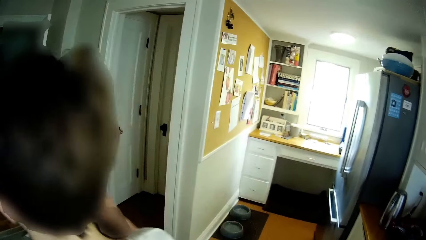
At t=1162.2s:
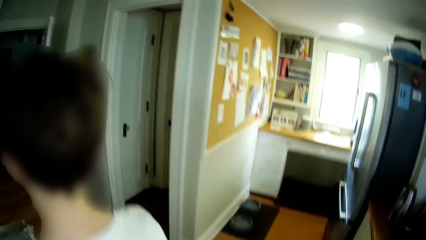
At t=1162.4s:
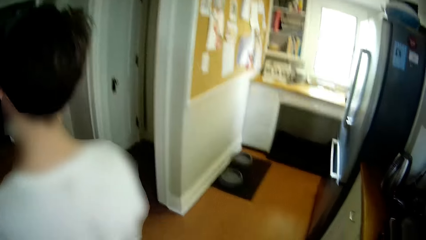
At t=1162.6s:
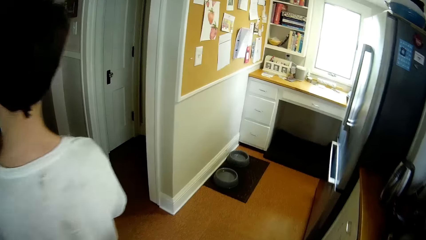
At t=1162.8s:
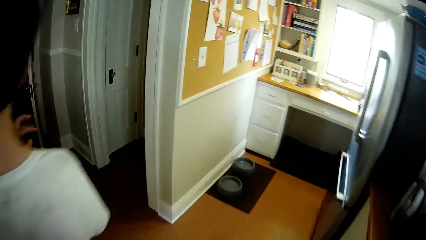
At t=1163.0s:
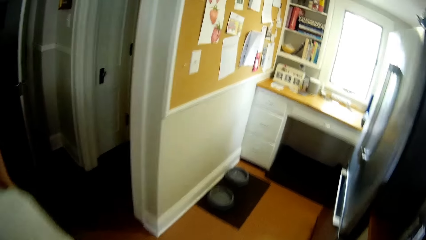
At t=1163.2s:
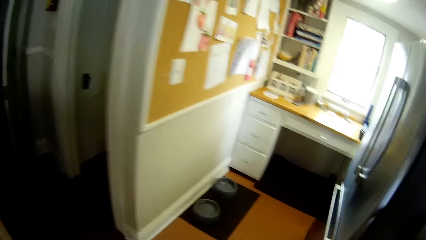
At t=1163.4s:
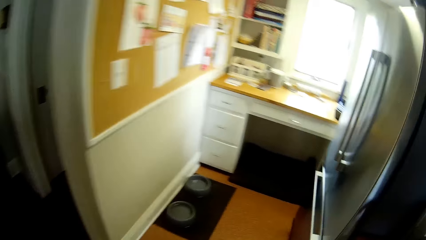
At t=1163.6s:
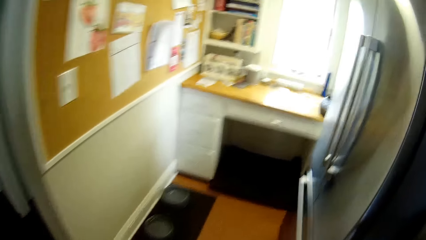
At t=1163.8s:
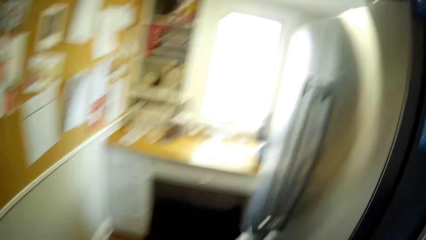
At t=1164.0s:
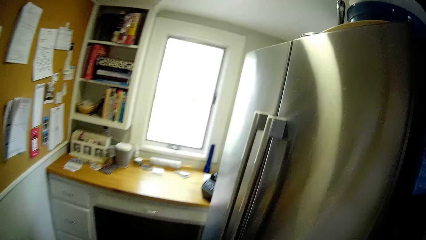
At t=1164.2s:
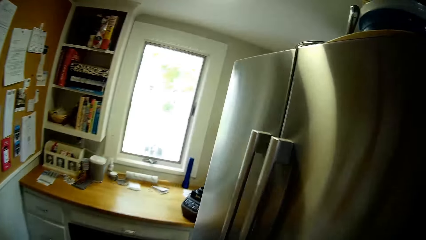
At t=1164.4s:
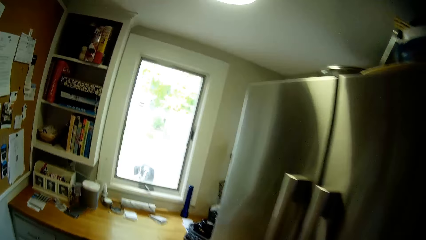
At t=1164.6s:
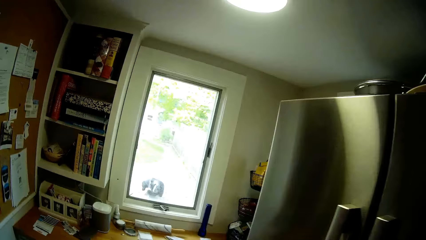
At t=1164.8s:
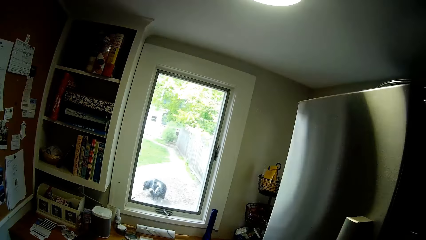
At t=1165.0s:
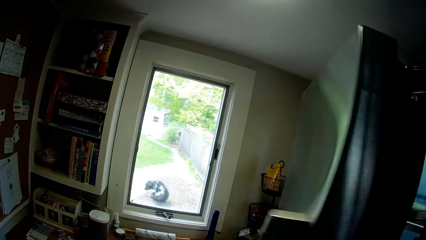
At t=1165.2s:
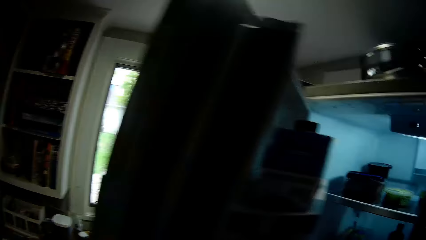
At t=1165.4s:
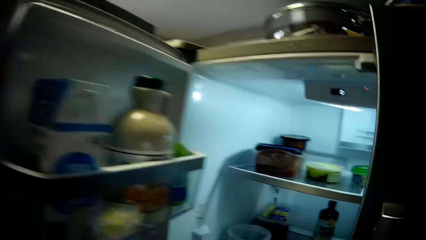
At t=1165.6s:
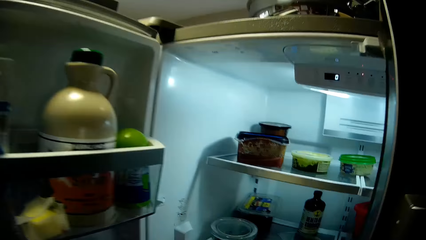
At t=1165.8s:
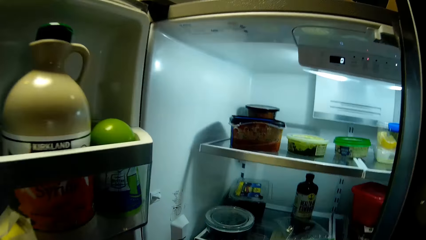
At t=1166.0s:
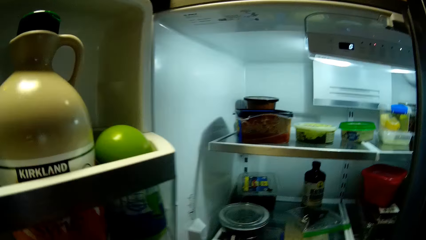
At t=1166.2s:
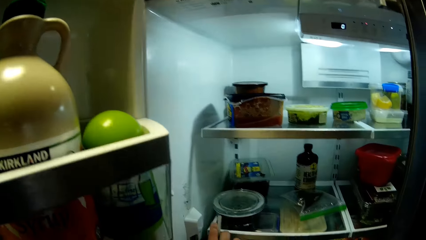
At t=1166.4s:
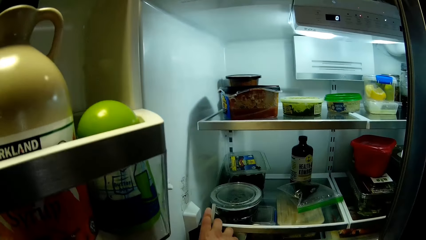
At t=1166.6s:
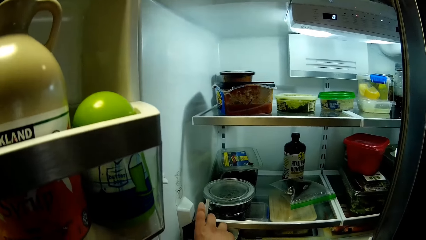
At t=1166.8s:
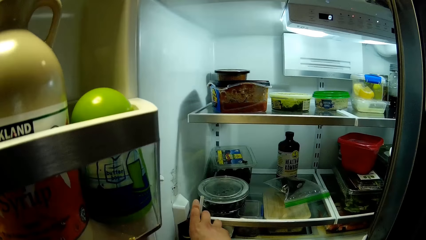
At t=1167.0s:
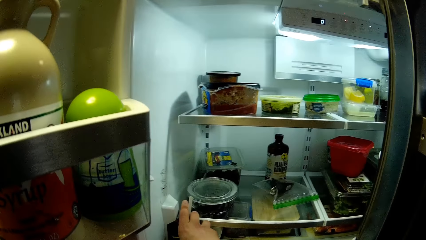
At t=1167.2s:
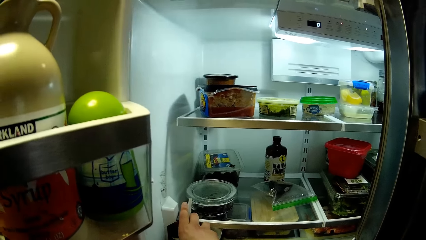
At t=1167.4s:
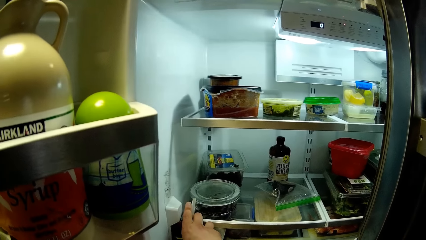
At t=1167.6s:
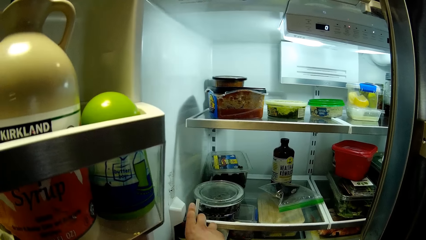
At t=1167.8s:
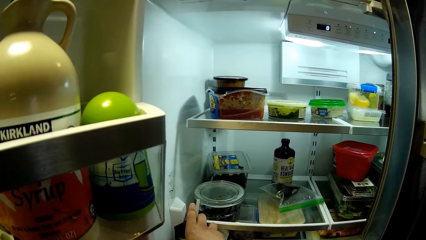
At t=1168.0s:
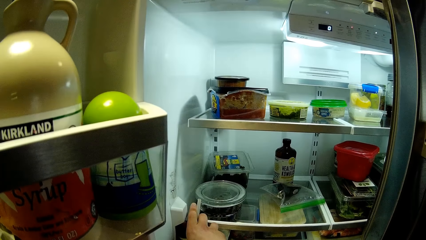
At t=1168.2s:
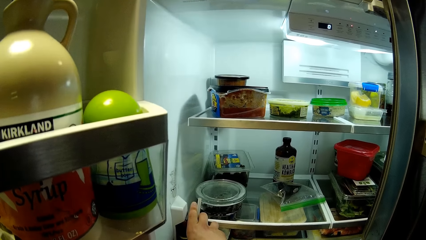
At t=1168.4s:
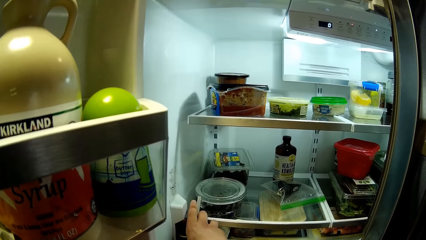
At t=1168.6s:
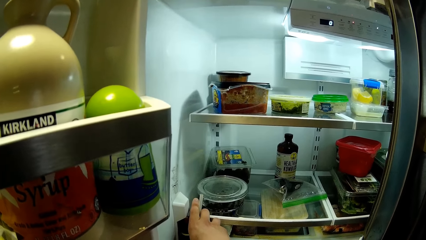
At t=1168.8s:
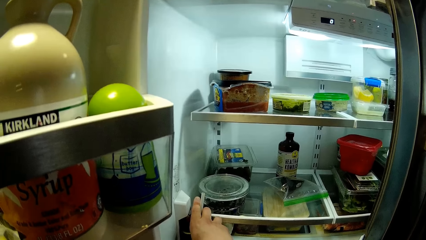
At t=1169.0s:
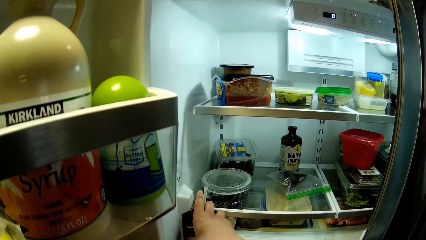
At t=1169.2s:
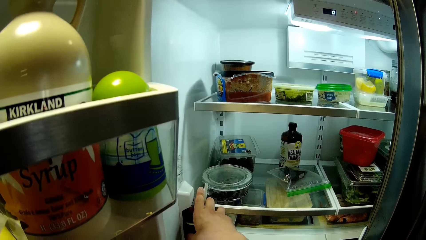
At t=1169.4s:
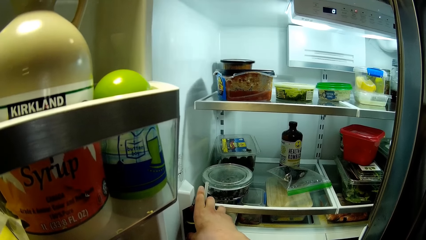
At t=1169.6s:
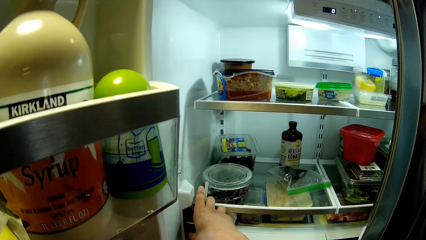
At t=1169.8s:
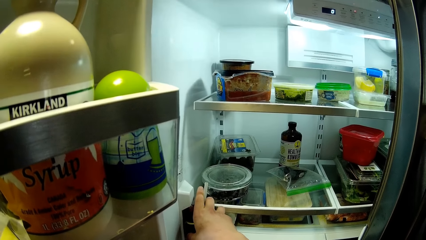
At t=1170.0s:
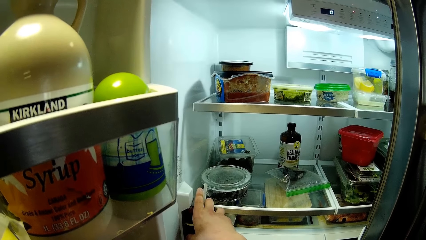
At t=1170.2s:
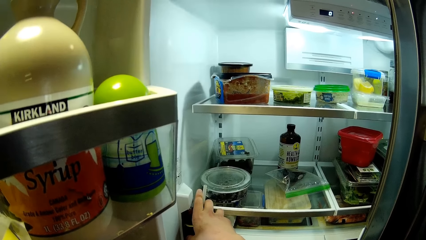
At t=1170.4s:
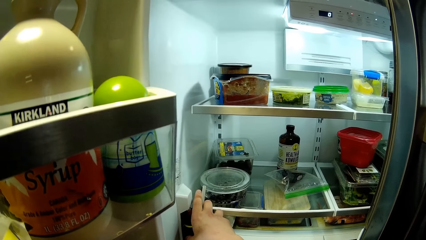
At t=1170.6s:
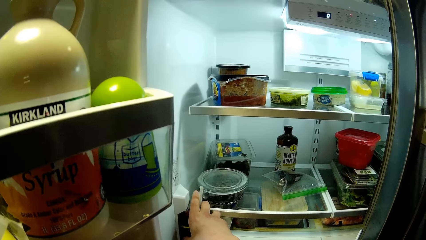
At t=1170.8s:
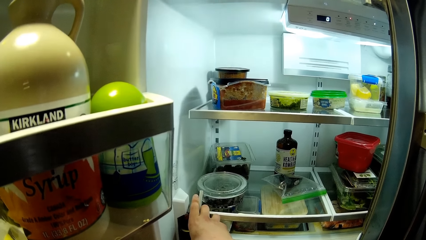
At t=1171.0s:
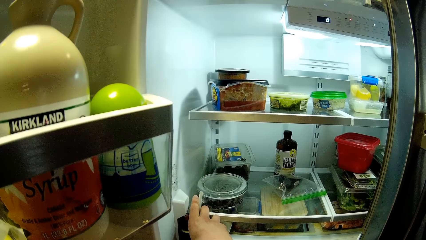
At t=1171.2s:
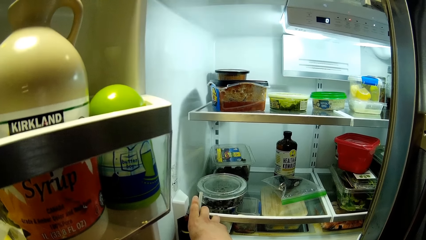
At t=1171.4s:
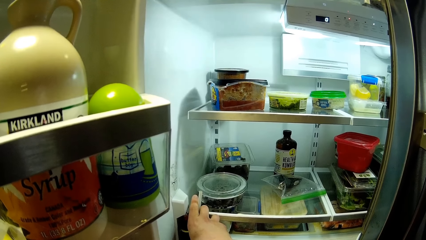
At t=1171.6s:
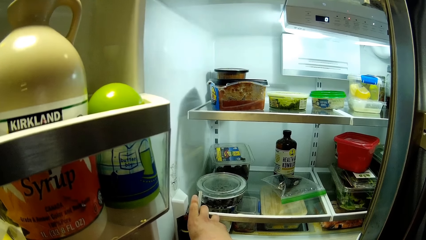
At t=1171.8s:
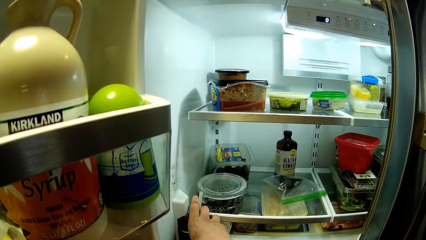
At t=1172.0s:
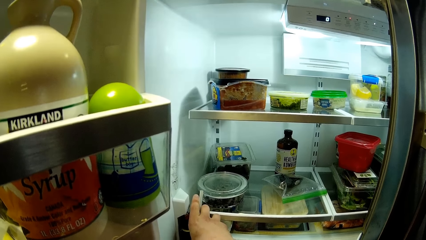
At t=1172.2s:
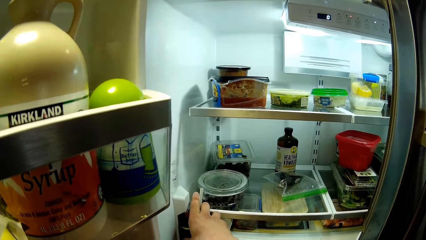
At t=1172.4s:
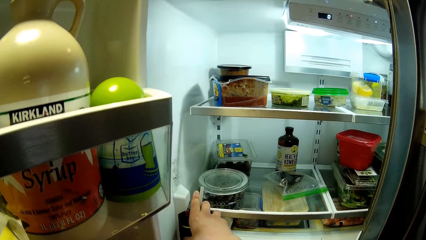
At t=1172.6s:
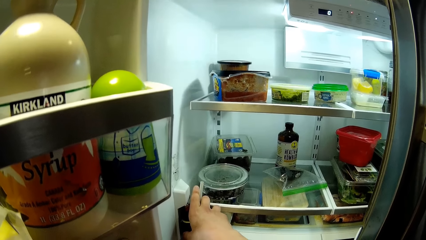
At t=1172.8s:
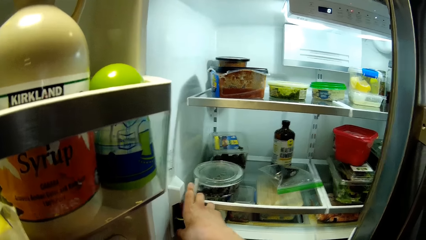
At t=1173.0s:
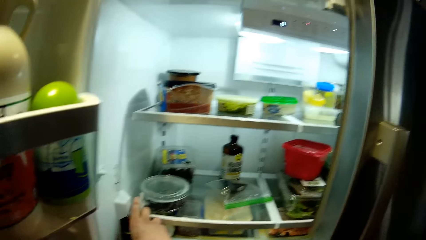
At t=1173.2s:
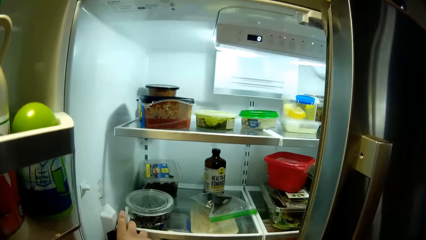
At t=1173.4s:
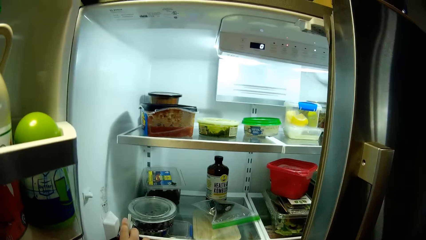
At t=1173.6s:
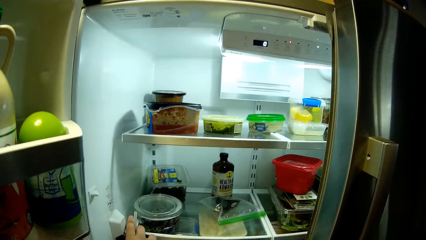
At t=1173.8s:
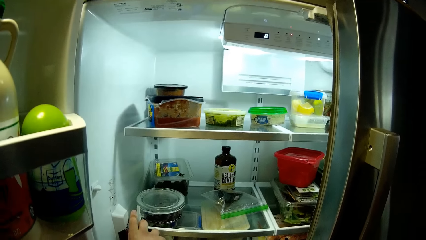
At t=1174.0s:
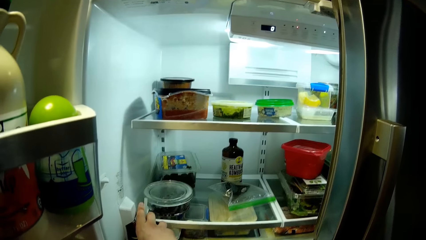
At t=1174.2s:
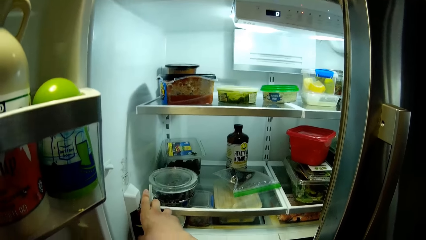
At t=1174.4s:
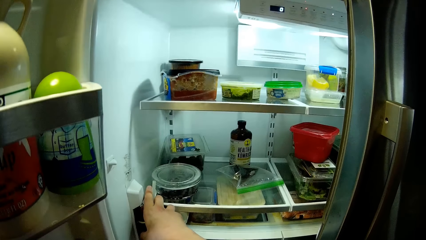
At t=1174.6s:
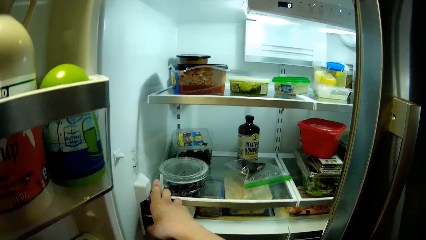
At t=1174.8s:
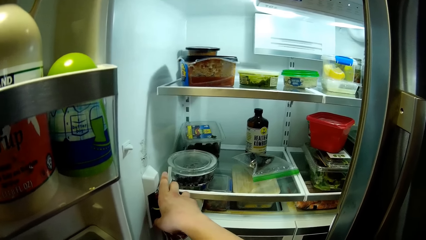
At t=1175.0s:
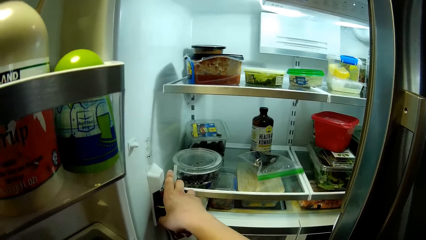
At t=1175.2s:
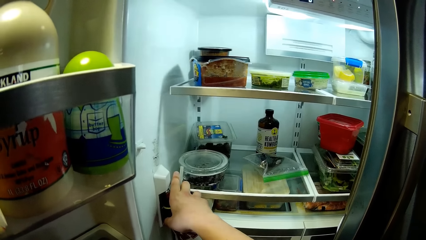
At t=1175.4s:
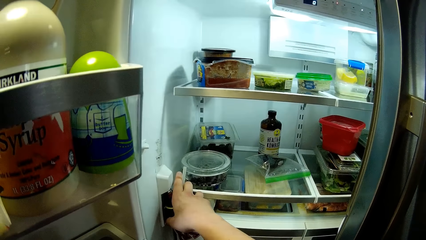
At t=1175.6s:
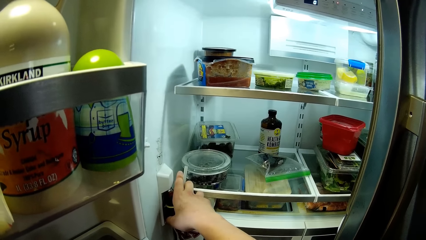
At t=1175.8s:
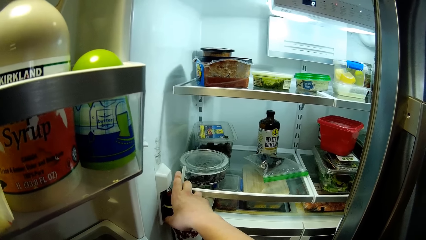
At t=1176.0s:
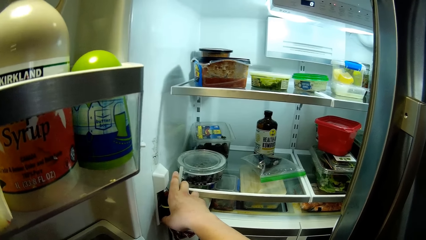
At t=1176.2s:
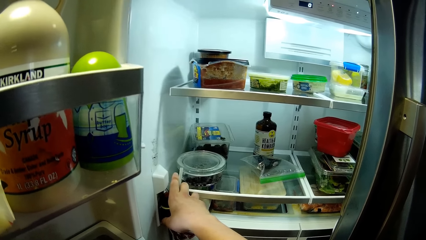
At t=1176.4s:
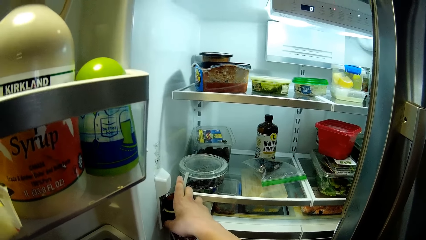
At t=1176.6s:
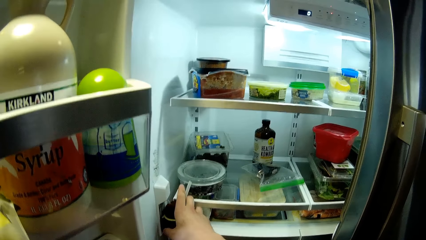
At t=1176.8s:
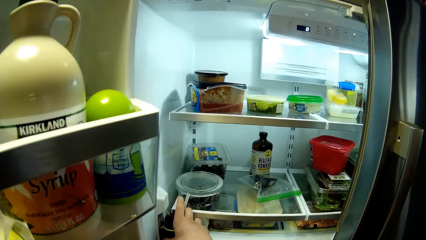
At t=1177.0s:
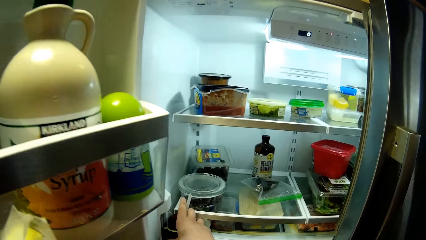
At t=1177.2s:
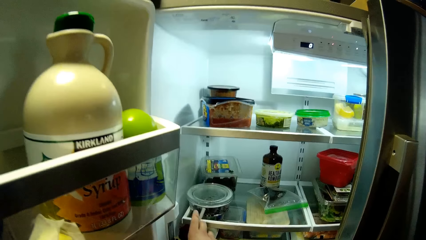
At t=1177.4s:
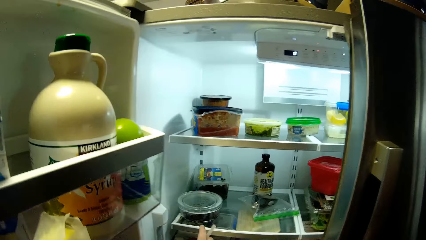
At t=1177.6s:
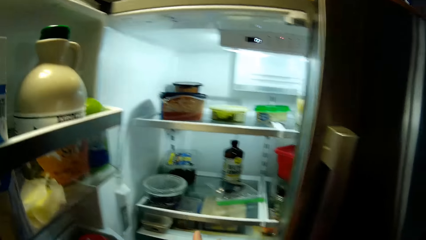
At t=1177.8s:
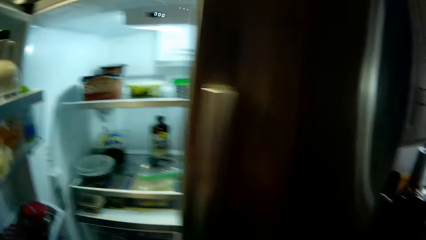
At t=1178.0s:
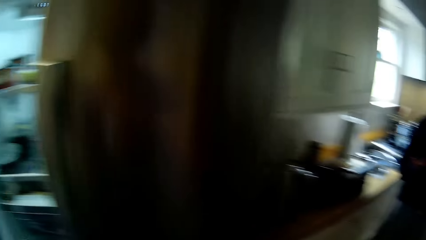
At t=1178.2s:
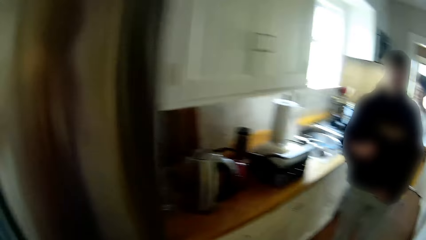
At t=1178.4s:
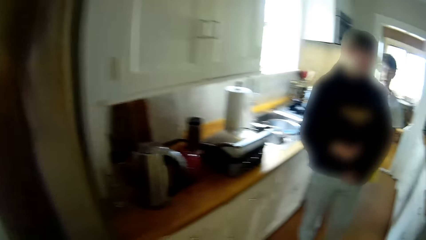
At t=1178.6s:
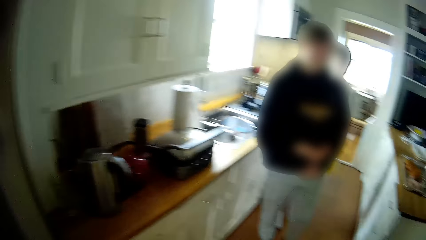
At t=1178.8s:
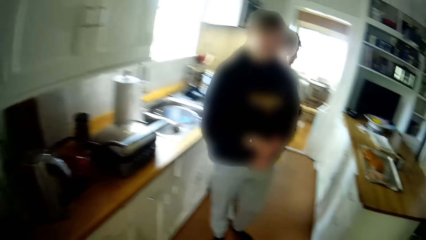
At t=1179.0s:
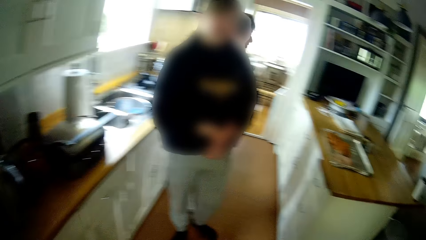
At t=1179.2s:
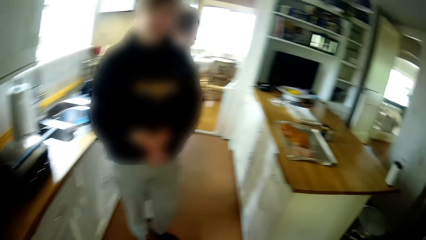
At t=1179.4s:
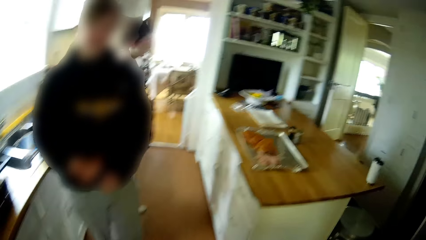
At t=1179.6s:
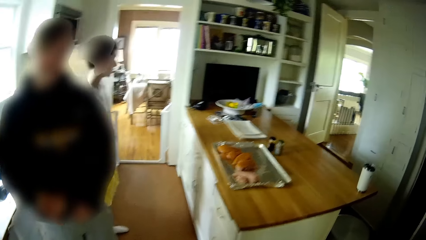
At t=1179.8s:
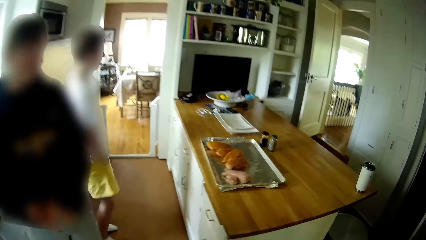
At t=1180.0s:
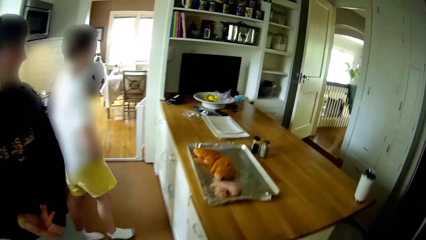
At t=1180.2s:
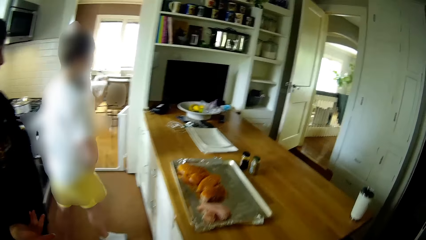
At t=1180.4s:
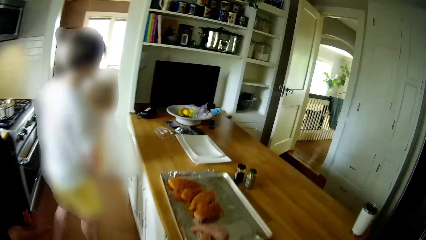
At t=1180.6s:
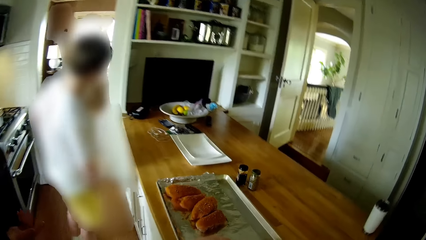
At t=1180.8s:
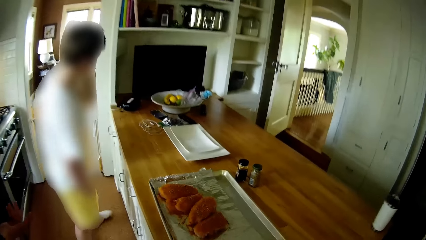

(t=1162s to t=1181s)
The camera wearer walks to the fridge. He opens the fridge with his right hand. He dispenses drink into a jar from the fridge. He withdraws the jar from the fridge dispenser. He walks to the counter.
